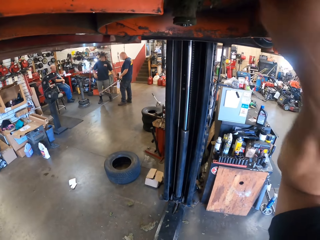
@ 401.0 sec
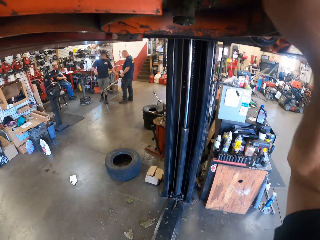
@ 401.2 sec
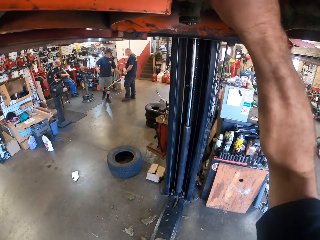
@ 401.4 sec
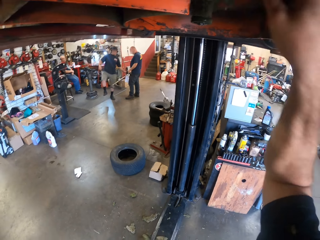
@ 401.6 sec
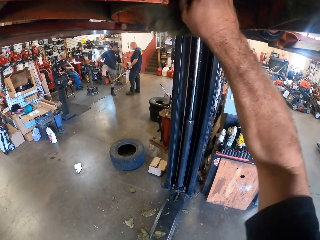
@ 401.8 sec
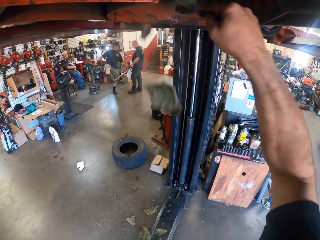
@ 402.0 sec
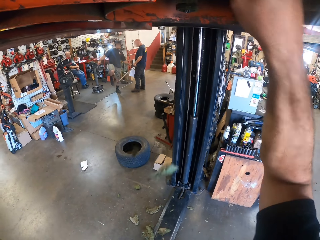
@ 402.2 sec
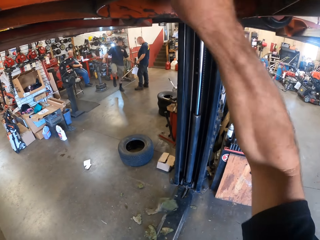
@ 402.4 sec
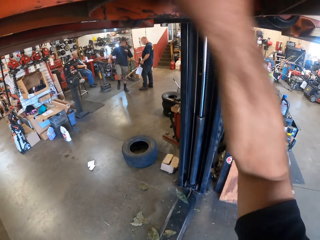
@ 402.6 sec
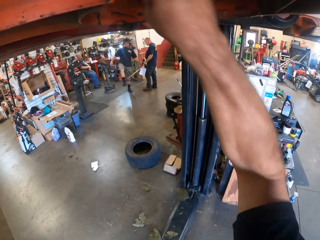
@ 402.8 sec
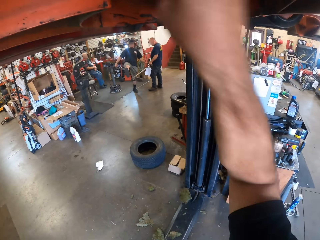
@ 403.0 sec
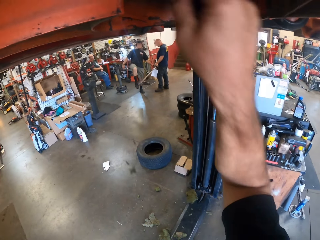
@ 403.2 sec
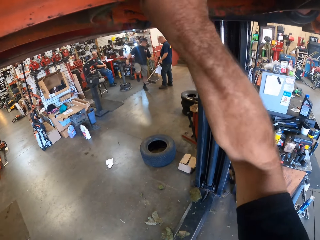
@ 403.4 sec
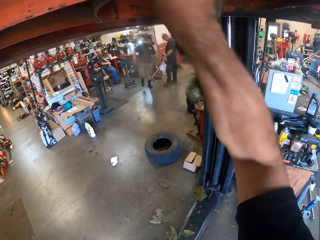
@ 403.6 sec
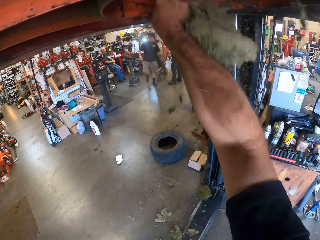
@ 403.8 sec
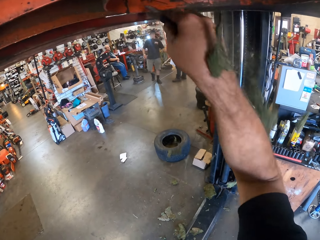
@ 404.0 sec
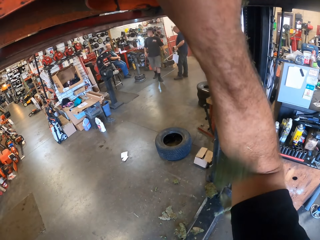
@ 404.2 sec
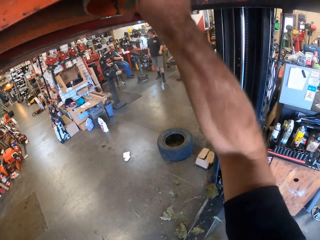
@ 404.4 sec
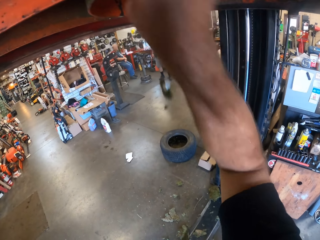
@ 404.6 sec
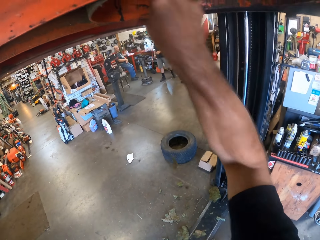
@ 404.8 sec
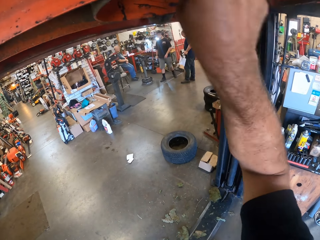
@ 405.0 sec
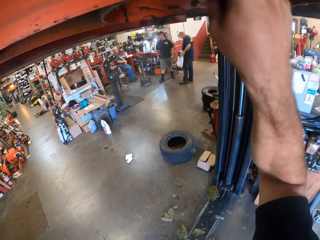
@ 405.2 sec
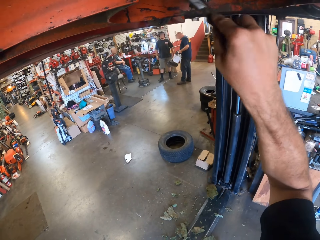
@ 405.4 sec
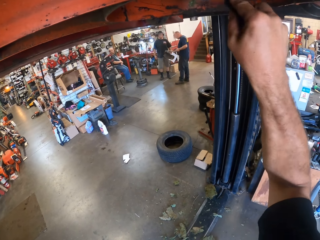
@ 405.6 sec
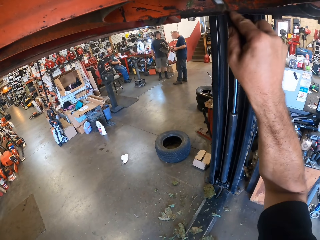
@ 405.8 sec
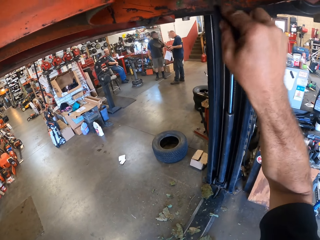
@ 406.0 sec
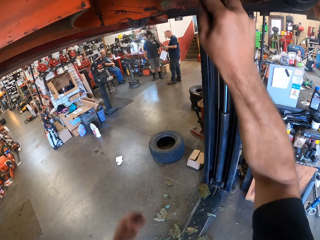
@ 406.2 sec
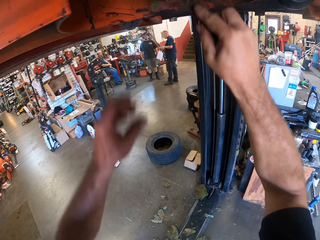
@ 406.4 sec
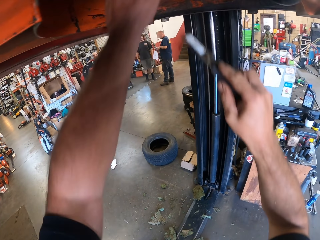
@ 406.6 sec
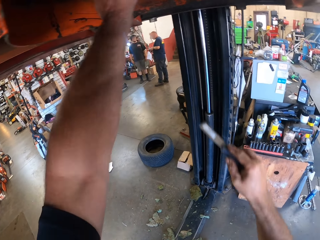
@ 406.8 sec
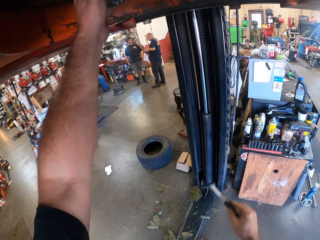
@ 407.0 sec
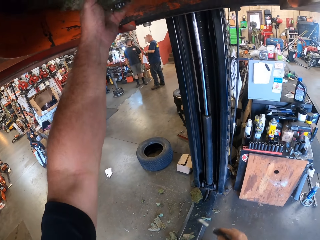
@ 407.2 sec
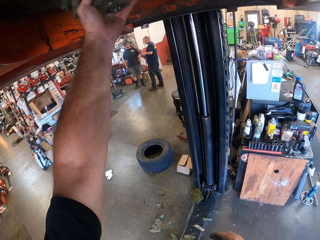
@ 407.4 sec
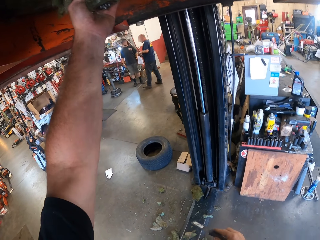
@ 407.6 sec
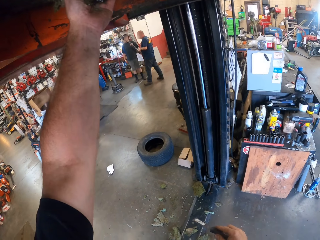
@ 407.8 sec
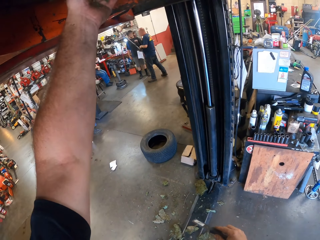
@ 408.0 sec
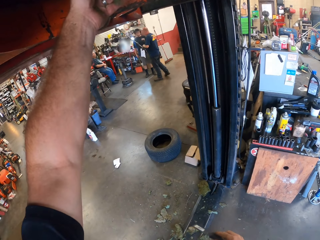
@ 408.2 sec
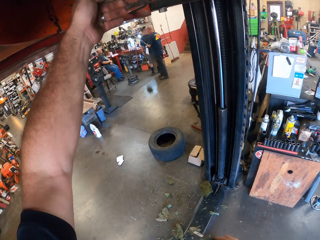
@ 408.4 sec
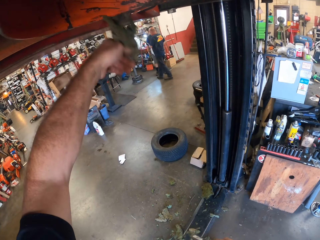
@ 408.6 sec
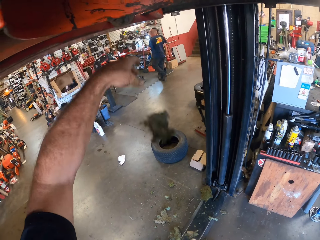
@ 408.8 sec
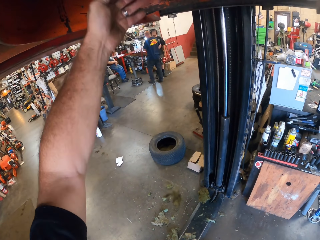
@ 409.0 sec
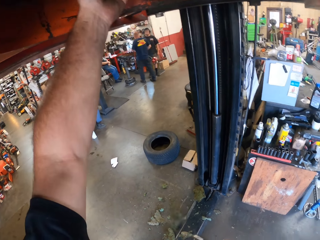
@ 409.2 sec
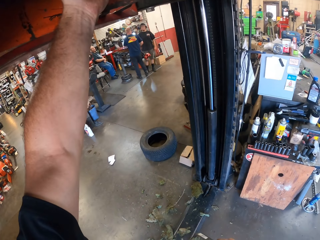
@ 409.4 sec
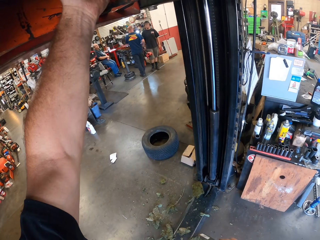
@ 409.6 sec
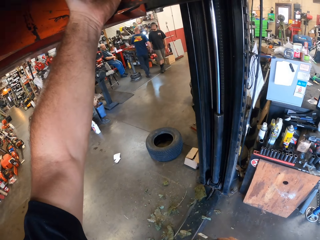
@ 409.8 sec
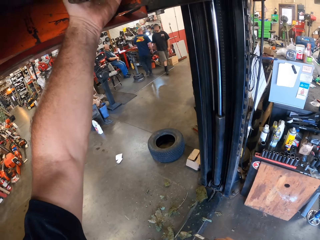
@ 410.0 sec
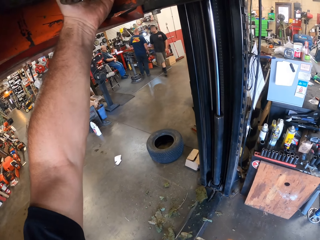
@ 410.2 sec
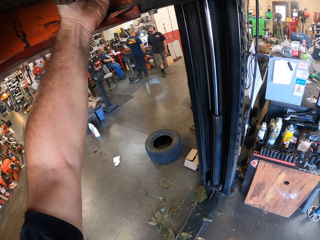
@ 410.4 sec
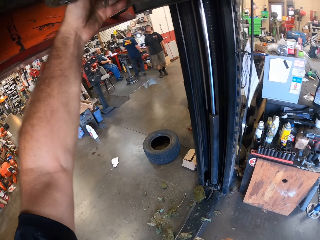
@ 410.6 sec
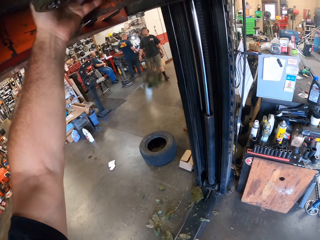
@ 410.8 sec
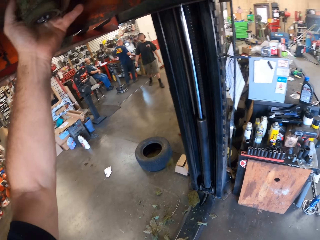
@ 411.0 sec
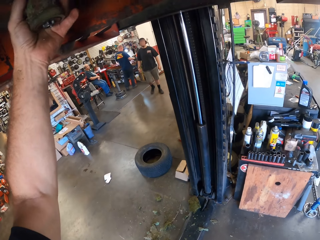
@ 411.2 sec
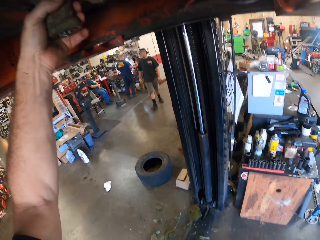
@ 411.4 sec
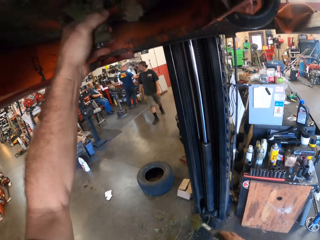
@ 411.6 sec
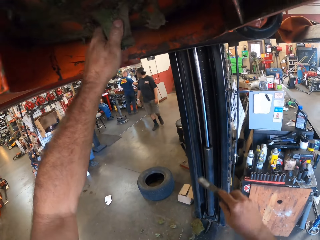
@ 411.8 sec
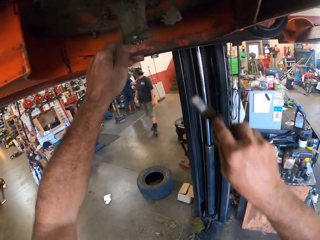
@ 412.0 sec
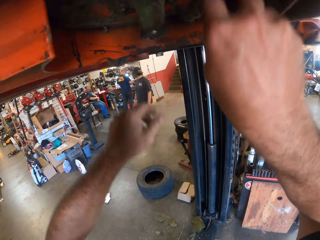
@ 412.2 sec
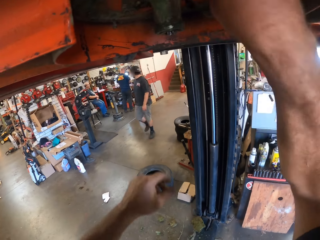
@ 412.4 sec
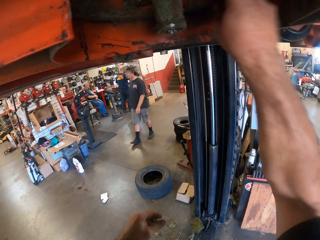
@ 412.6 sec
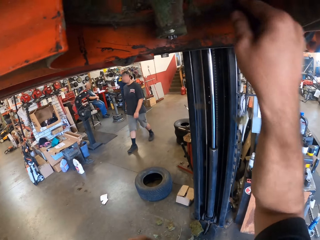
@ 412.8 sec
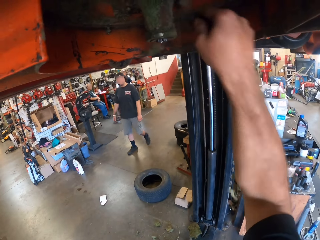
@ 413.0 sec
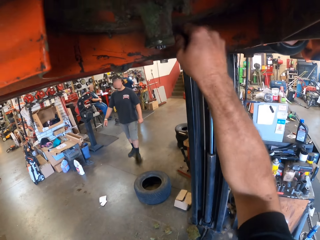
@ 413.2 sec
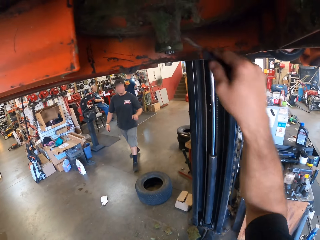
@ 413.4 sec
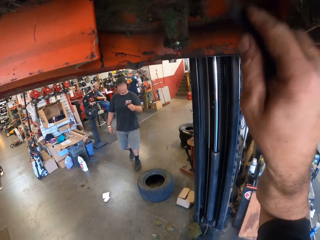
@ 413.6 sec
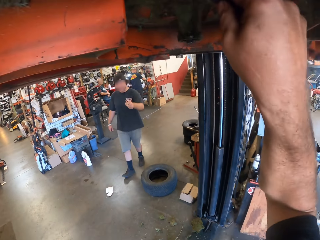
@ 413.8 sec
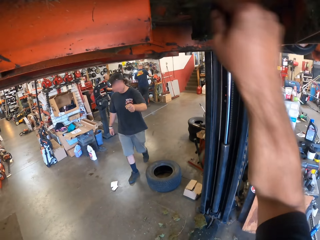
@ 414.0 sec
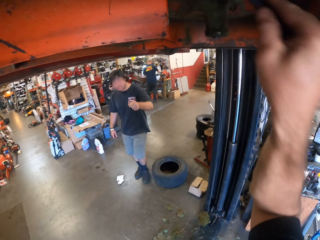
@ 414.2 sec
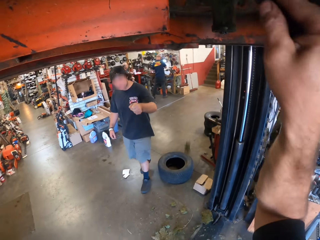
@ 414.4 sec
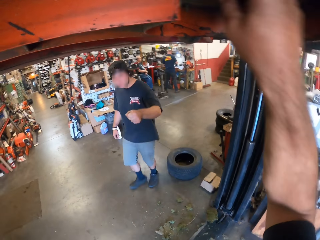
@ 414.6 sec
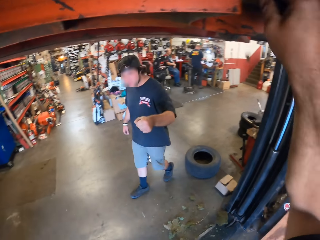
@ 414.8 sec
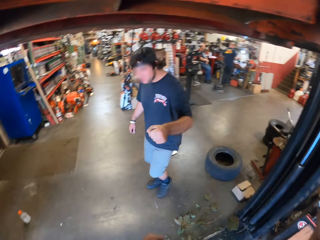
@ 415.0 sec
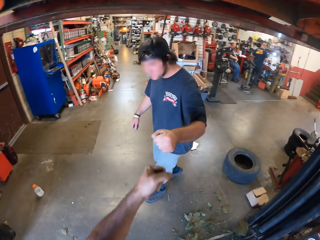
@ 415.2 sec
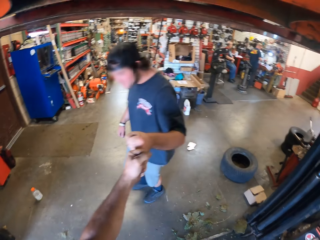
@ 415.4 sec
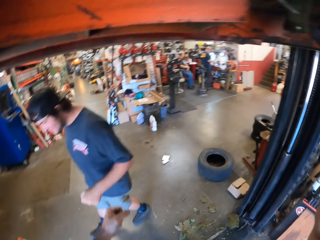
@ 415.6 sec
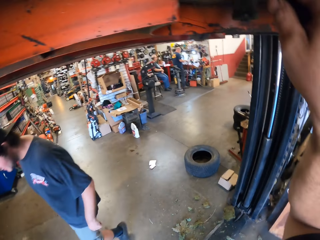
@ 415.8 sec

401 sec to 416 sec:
A man stands up on the floor. Another man moves around the room. A third man sits on a chair. The camera wearer removes something from the lawn mower. The first man walks around the room. The second man walks around the room. The third man sits on the chair. The camera wearer removes something from the lawn mower.

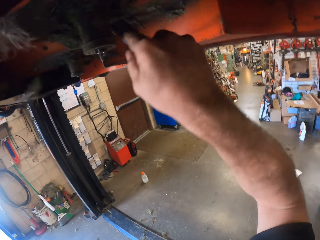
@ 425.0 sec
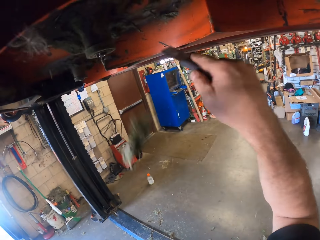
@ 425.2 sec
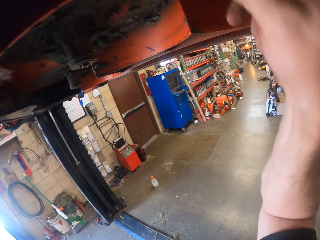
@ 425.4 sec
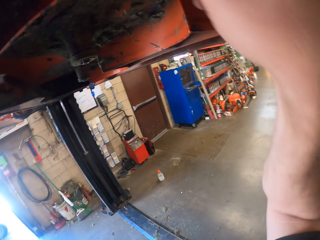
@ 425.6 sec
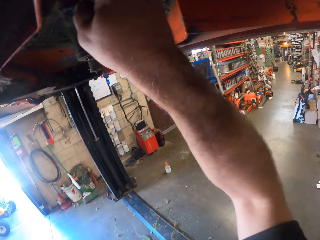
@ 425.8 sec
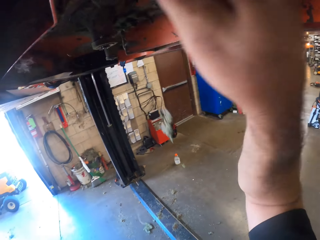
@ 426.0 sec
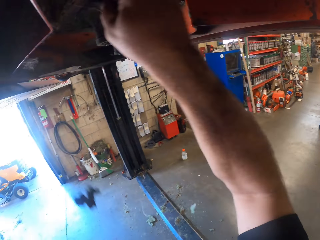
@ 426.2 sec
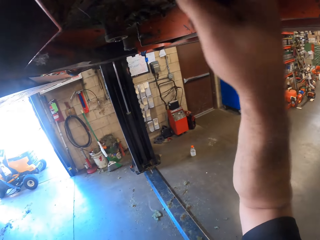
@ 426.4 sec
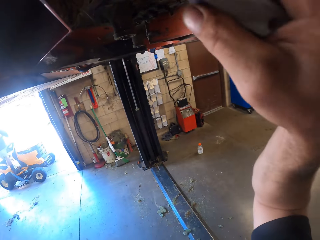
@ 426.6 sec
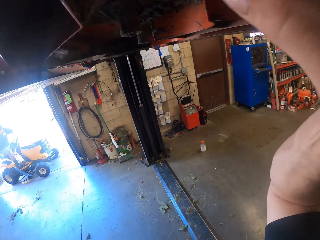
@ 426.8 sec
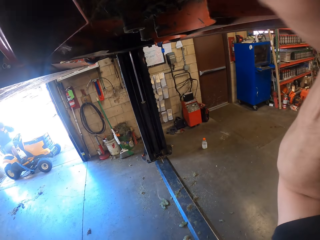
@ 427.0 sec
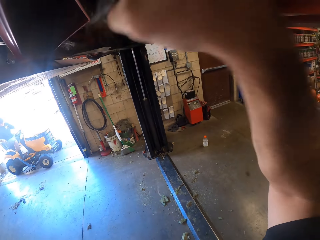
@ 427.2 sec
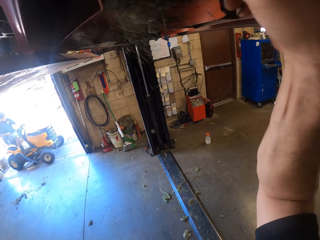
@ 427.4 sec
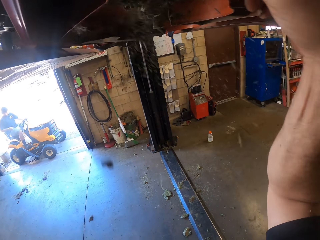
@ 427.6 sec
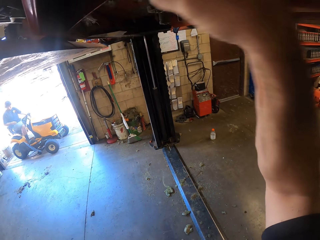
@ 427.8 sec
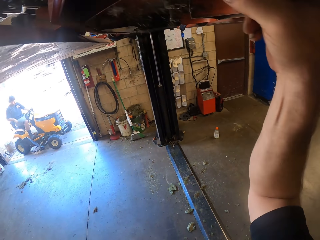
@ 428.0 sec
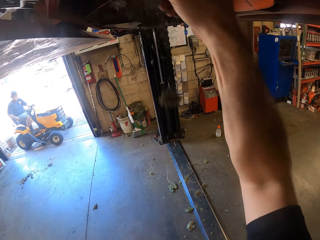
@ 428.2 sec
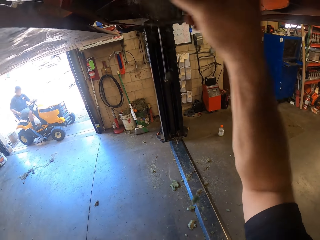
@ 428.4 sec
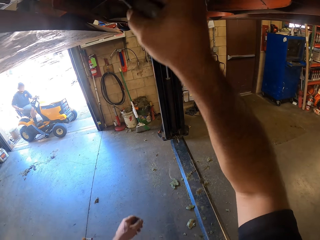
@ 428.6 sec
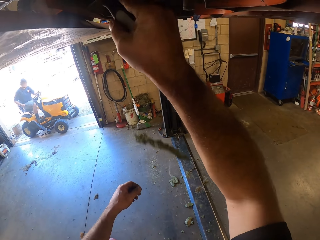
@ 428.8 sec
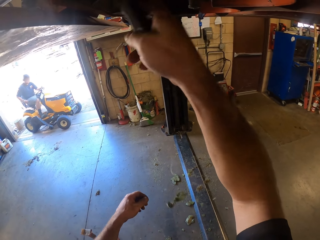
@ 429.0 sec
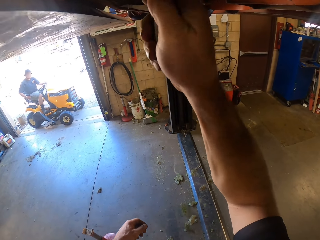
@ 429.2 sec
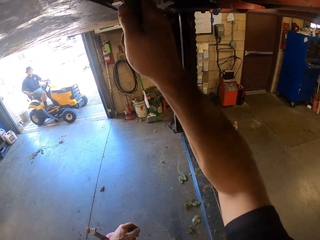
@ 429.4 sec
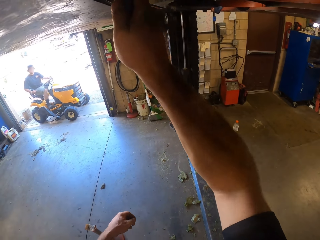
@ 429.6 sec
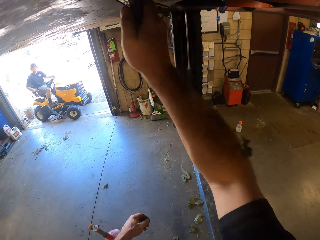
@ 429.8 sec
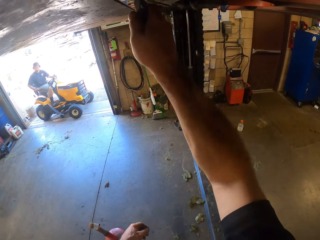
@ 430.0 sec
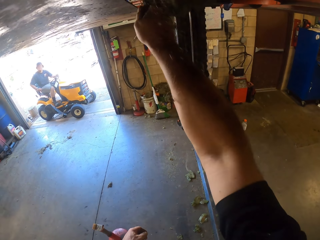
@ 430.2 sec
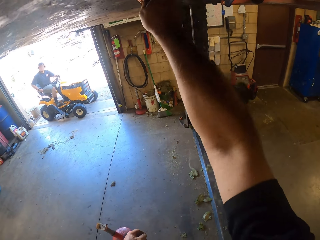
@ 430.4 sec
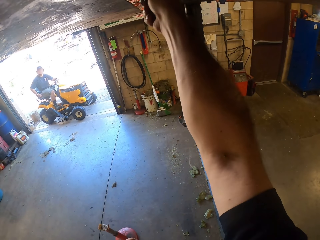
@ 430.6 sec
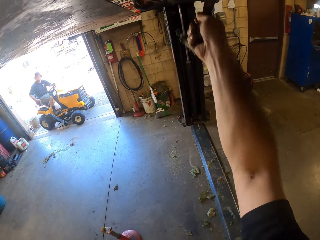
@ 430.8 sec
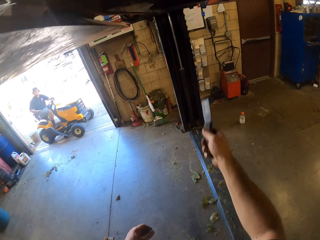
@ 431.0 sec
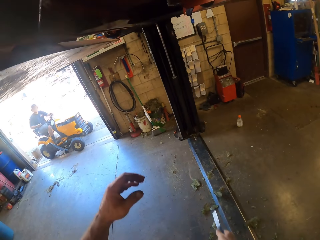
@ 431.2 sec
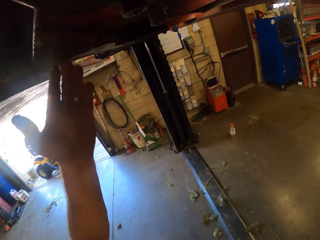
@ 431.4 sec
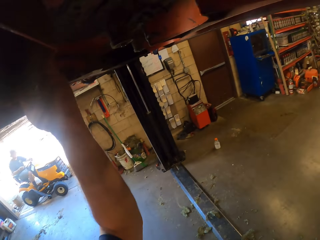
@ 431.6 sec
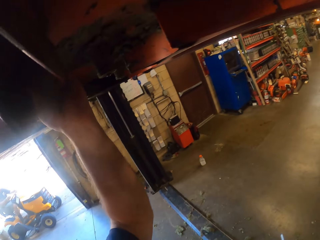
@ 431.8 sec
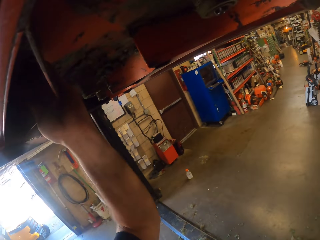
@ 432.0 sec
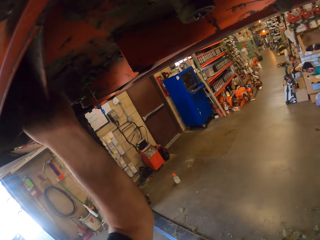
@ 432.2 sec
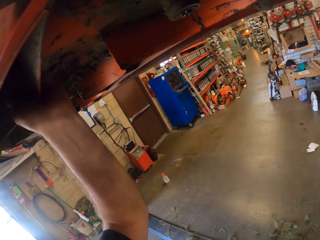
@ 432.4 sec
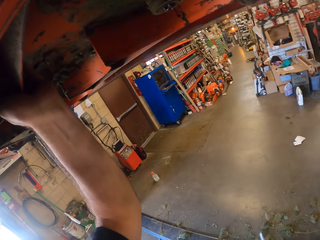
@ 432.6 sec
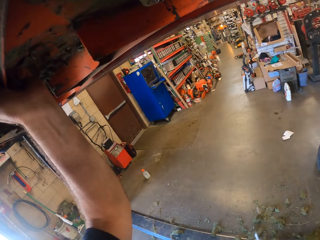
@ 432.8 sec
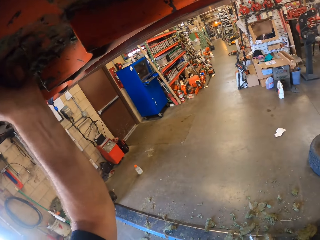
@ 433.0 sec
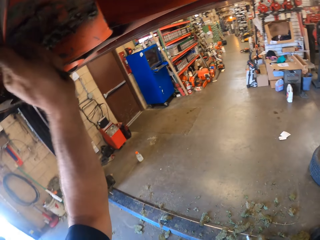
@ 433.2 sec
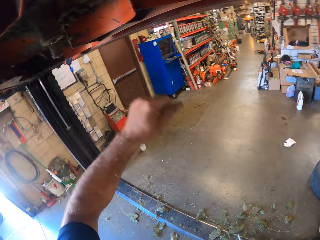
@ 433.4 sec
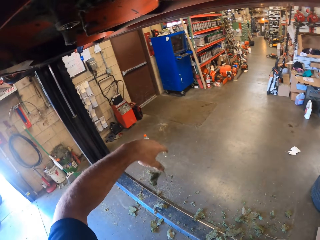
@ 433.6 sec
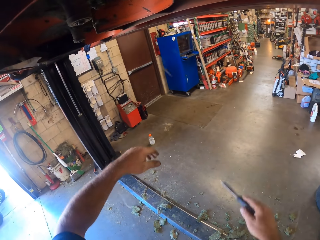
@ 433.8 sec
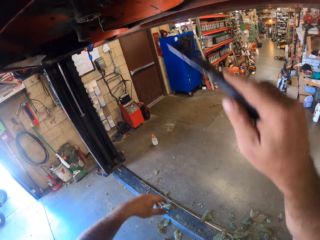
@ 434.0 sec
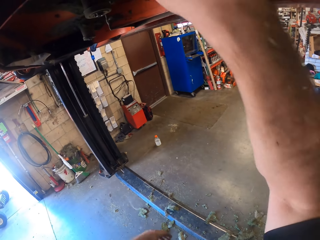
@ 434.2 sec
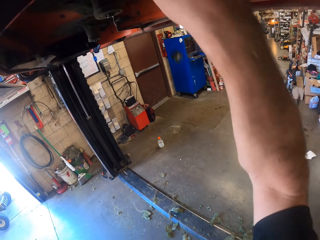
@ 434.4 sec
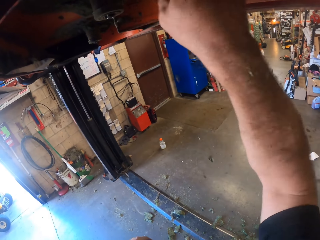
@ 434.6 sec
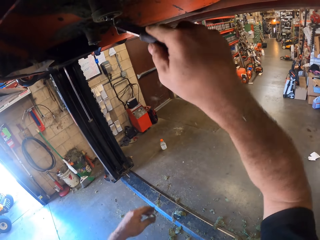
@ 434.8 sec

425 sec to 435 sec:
A man sits on a lawn mower. The camera wearer removes something from the lawn mower. The man sits on the lawn mower. The camera wearer removes something from the lawn mower.
